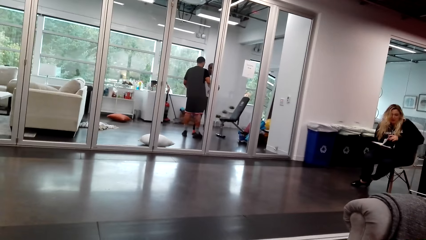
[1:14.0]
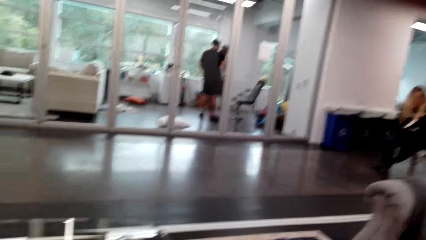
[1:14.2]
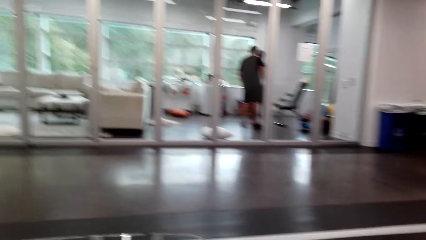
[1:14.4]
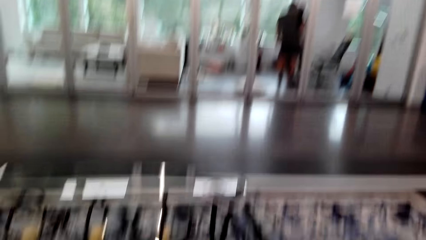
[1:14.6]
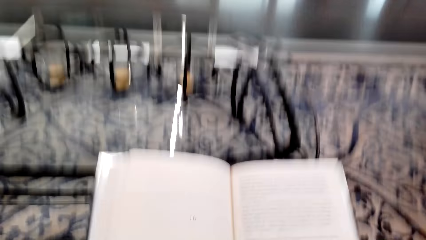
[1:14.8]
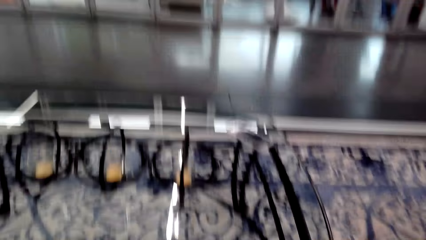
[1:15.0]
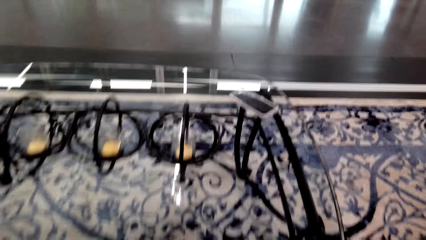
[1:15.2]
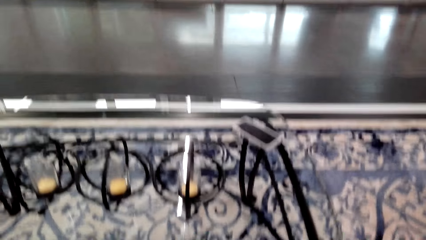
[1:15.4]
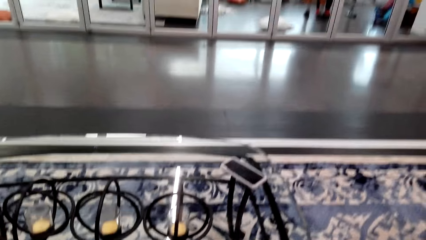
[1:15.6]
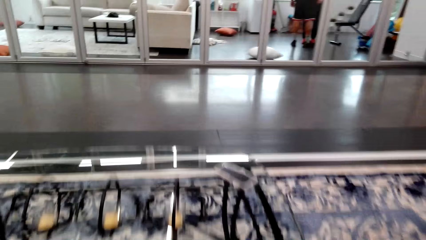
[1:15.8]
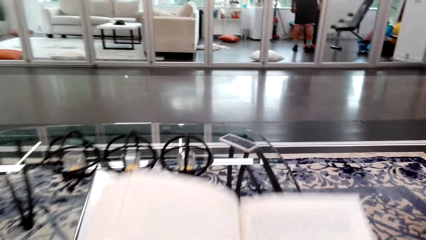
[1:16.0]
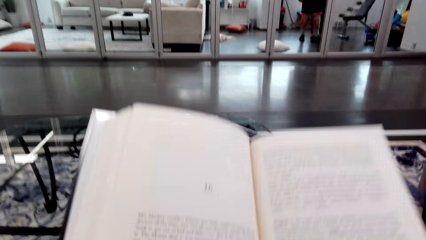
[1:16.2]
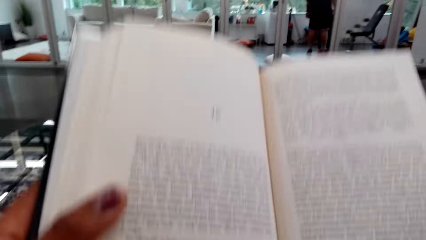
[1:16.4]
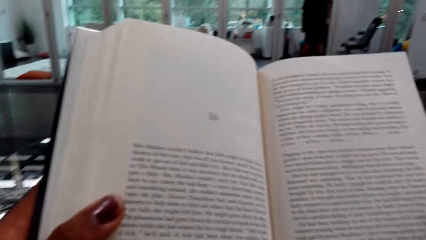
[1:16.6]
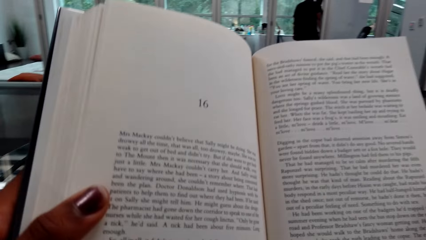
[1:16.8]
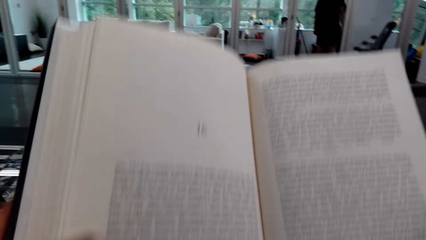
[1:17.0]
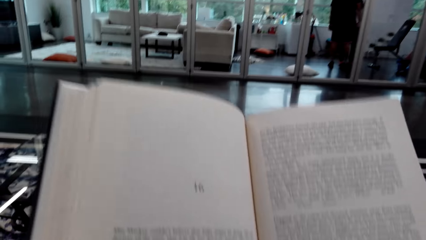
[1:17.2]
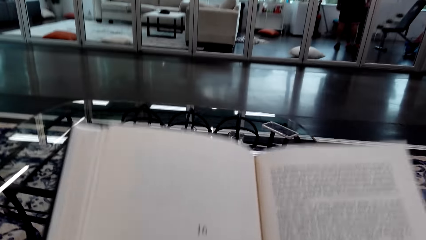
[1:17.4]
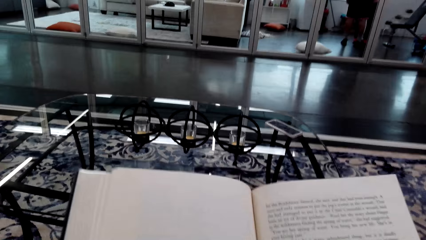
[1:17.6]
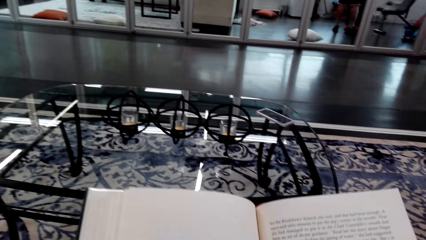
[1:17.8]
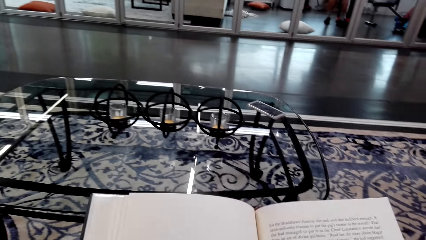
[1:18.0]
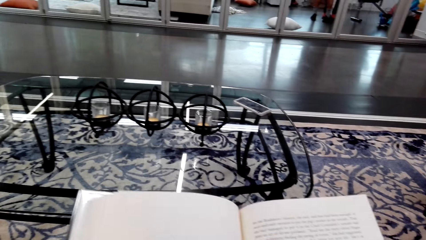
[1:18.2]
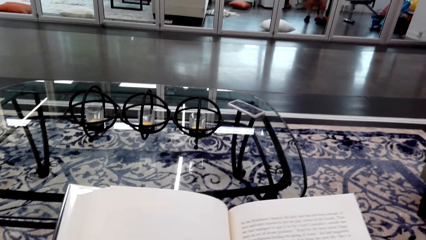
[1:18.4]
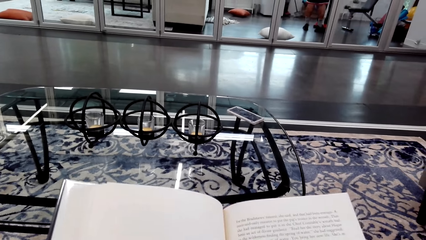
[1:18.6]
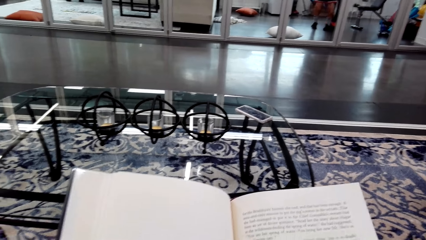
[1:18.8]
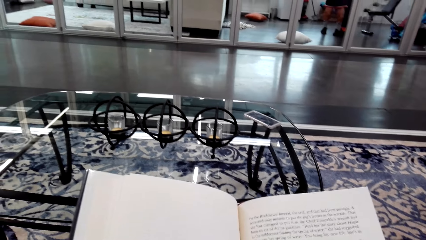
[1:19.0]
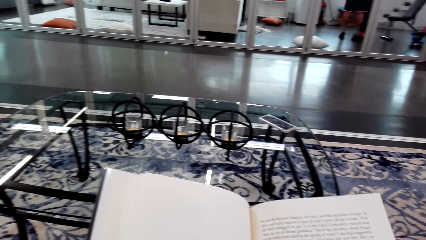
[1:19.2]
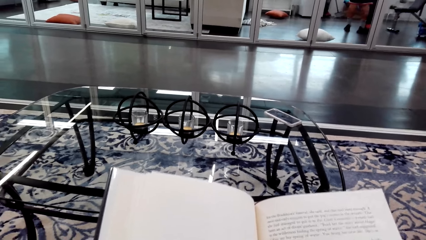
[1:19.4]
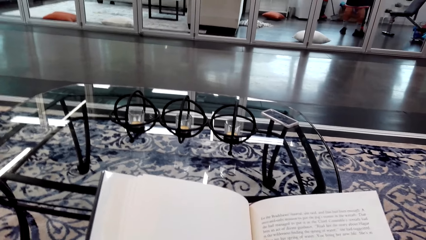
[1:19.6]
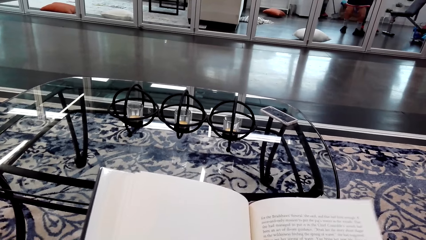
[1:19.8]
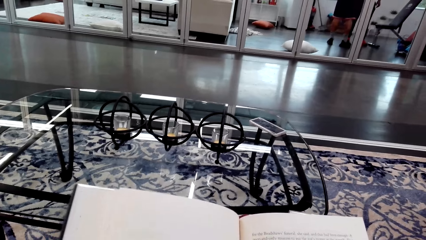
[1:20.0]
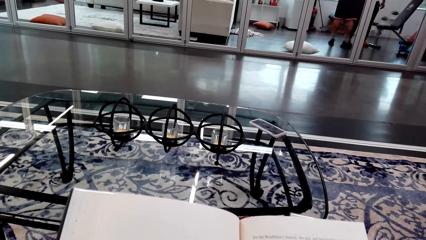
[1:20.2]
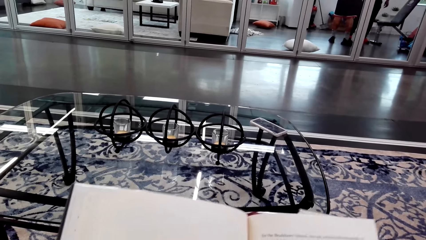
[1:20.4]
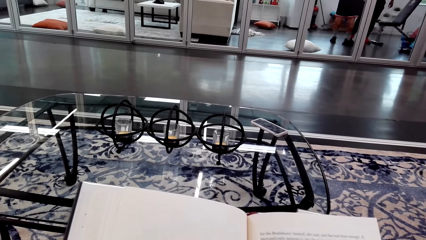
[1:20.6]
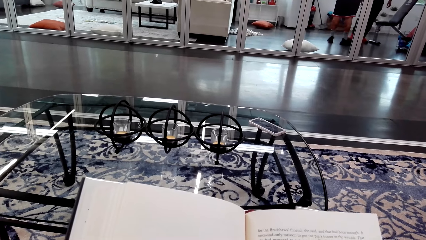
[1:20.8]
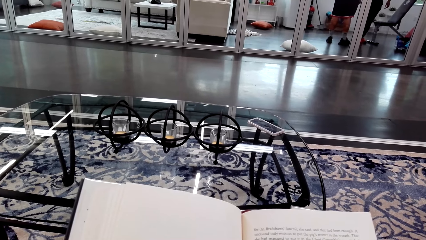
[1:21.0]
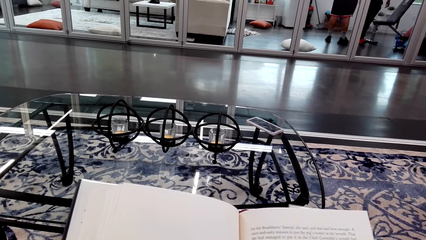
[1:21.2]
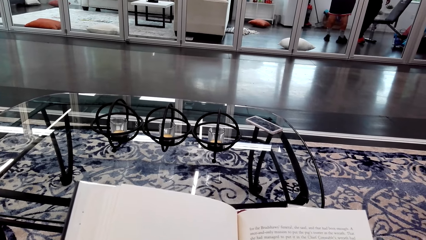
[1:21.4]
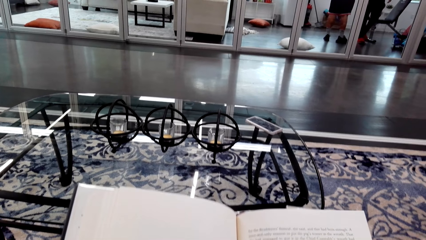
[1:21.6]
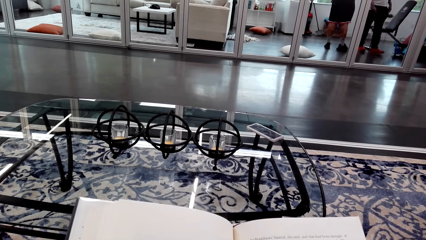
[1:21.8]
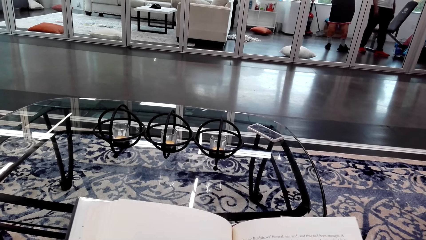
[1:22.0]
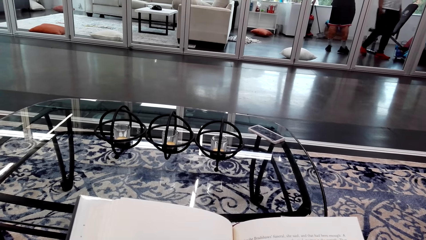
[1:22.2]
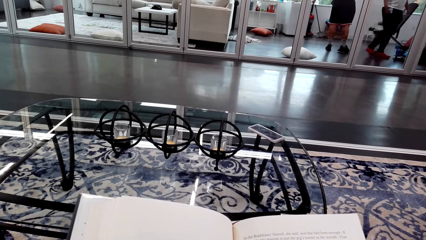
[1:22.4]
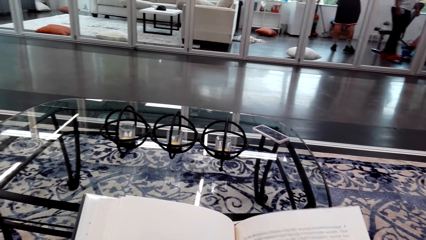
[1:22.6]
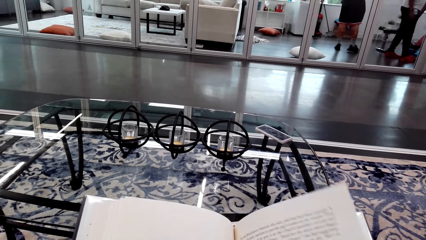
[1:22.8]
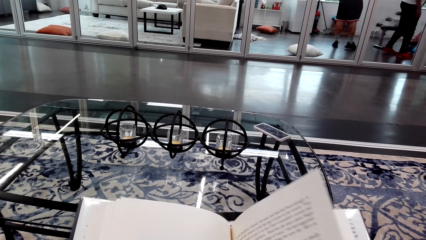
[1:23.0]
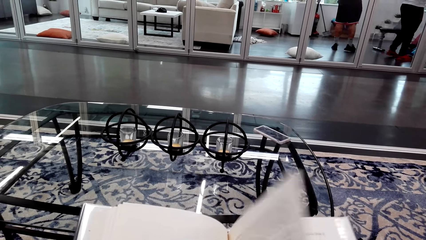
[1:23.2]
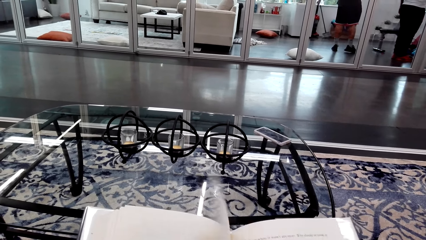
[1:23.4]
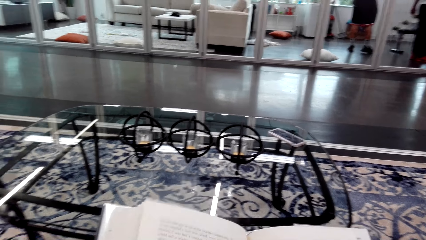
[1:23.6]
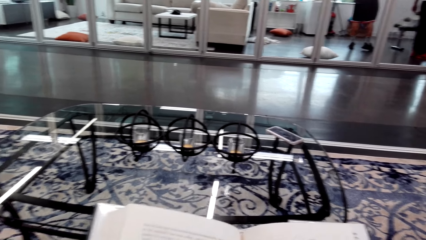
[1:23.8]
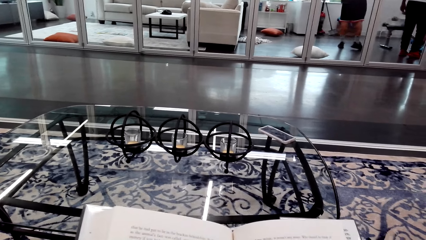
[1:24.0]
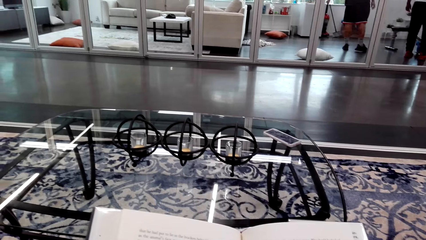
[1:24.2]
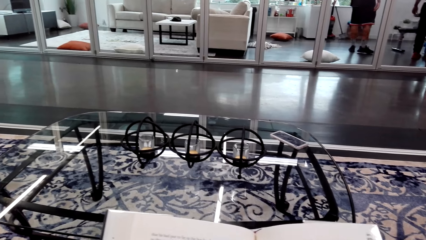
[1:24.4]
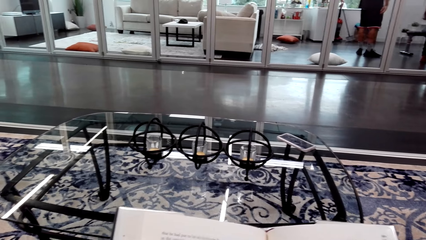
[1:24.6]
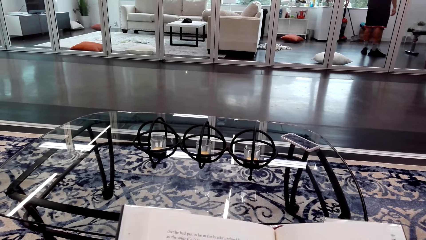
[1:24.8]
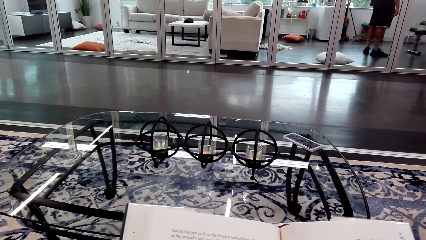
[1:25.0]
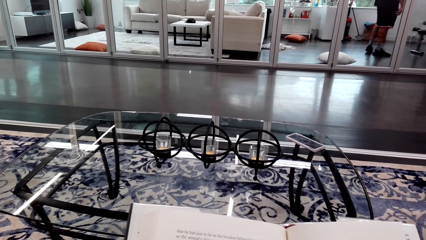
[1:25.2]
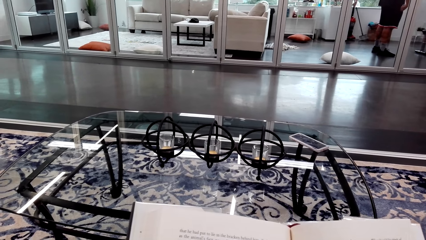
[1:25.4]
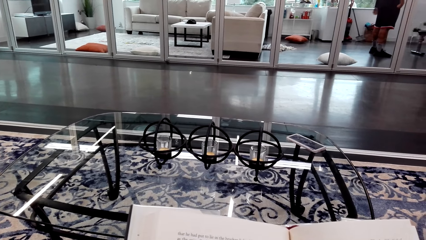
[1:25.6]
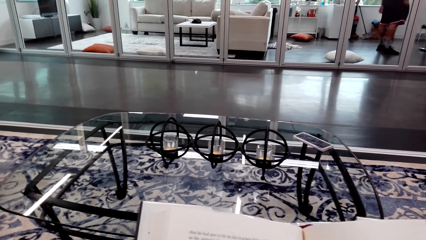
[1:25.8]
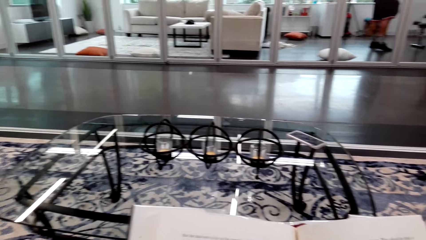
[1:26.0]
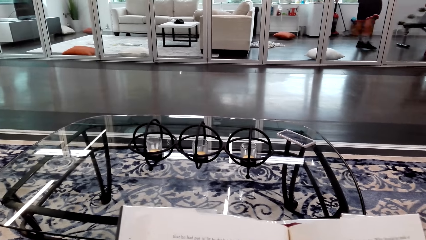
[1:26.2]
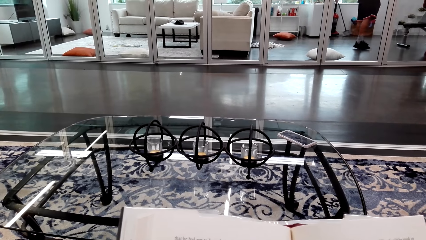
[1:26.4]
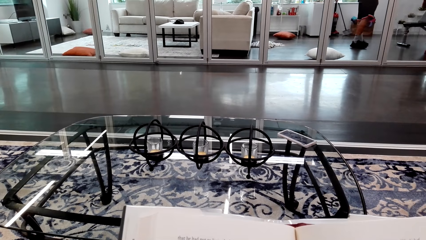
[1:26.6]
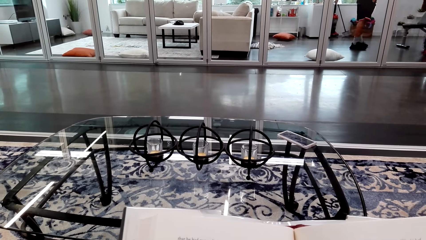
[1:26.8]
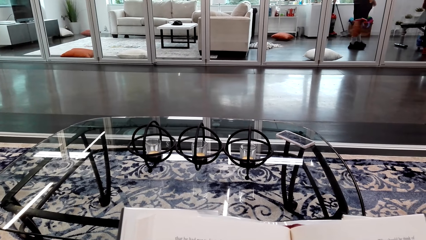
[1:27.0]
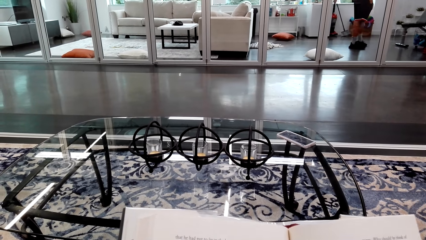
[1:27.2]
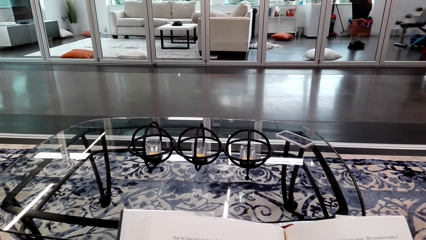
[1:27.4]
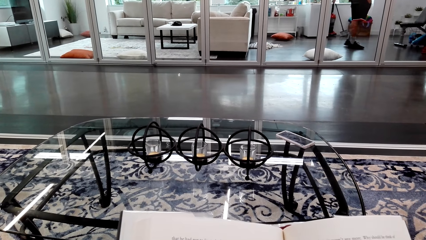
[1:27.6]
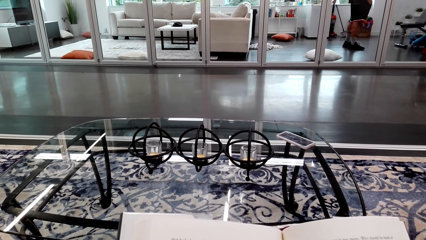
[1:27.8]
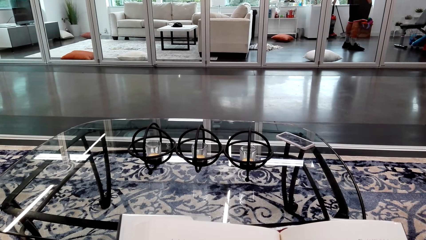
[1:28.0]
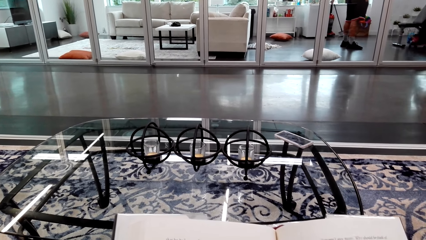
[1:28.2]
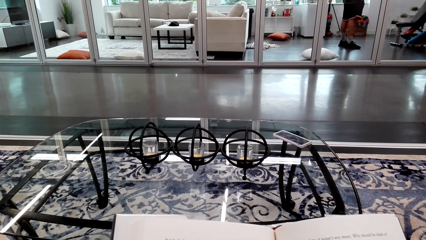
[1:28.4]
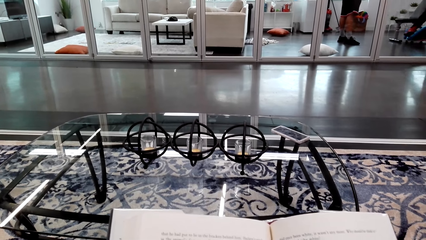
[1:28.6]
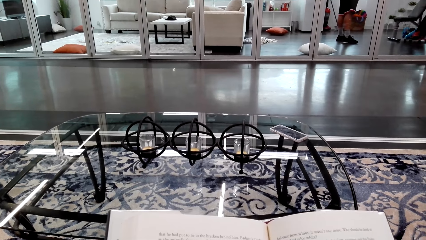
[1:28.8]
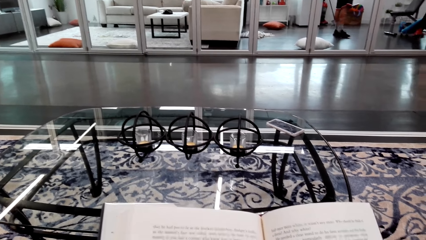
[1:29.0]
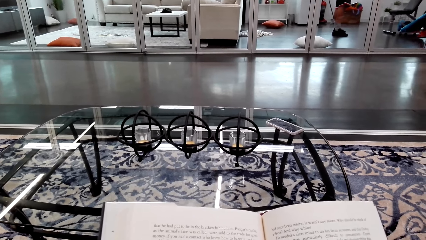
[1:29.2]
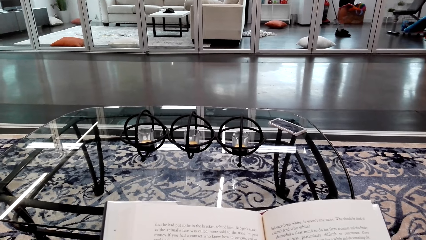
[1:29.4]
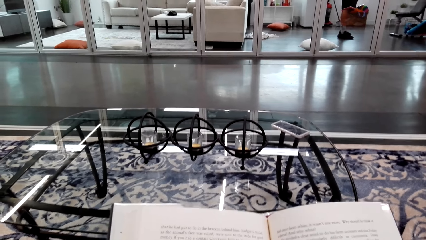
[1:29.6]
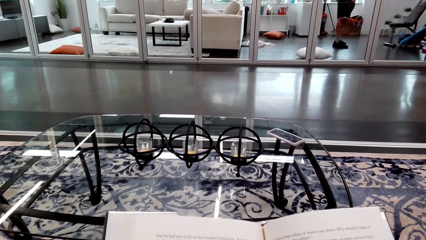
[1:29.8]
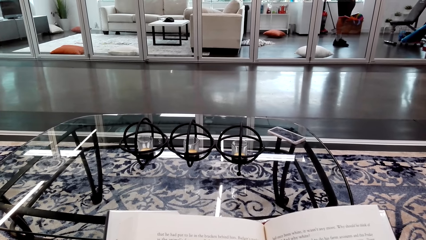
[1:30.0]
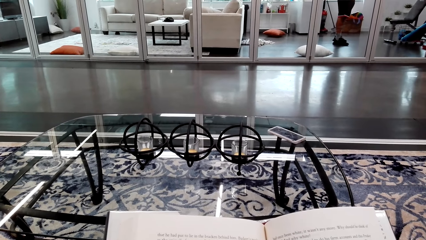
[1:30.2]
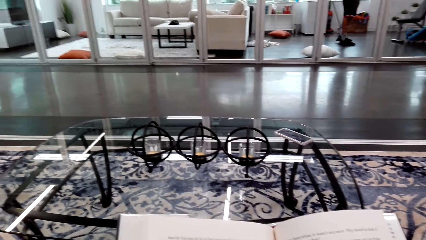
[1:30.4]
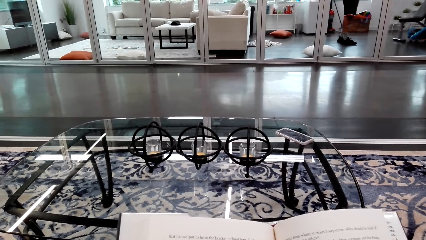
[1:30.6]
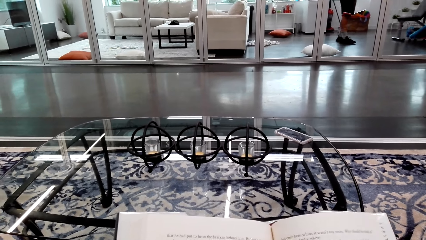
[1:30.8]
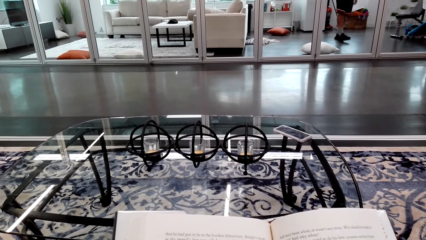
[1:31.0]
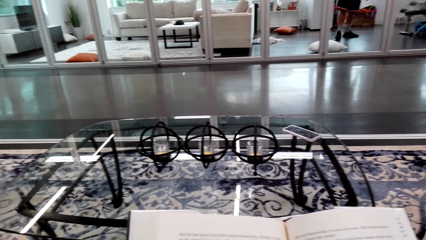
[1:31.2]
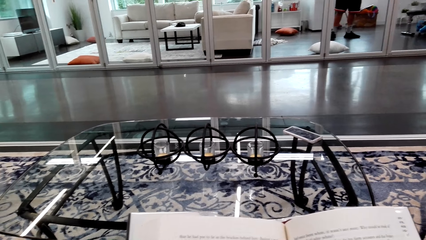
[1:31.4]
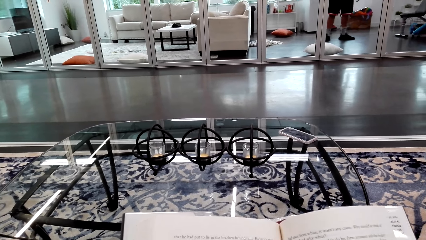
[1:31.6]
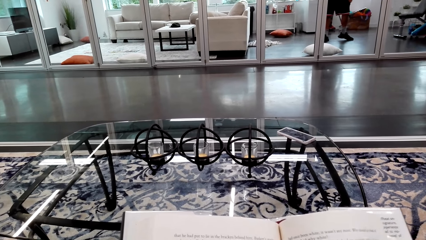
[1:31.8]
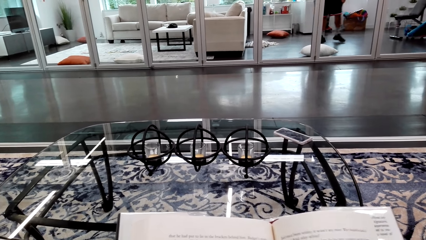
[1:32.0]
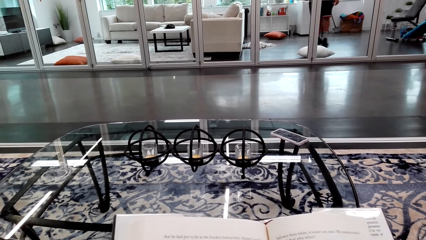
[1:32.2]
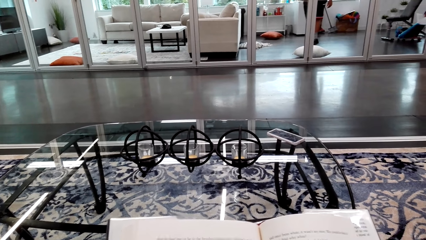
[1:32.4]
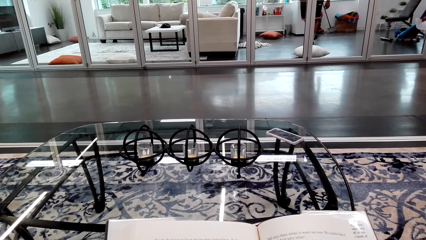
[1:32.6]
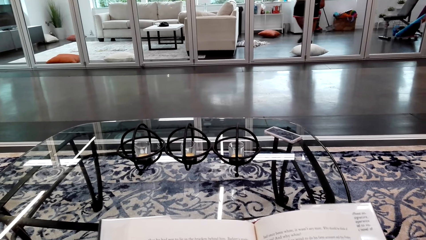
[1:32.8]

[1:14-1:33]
The camera wearer looks around the room. They read a book. A man walks in the house. The camera wearer opens a book page. They read the book. Another man walks in the house.
